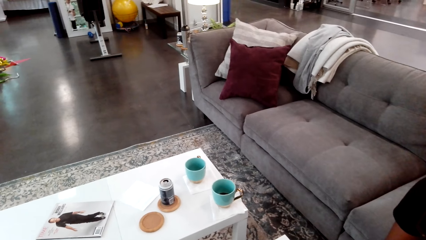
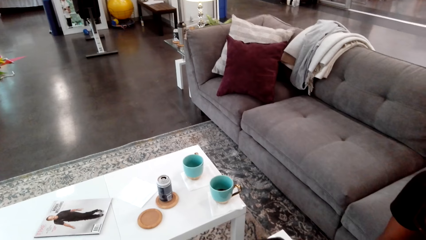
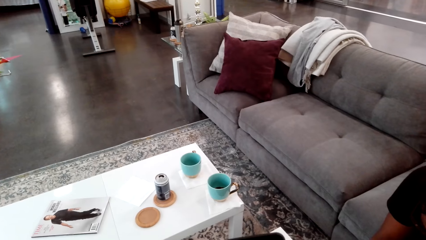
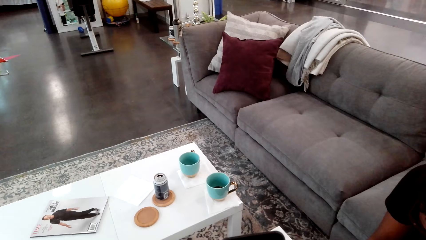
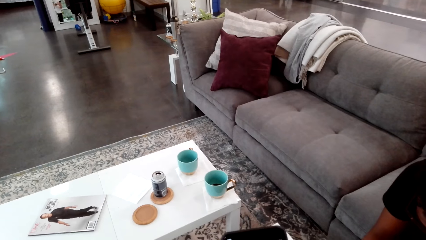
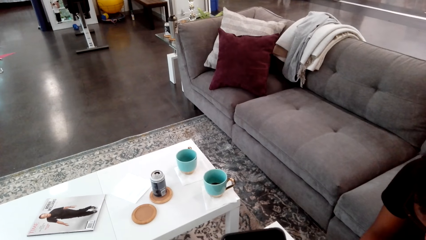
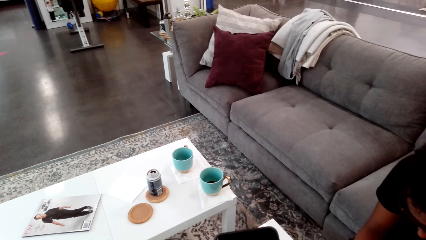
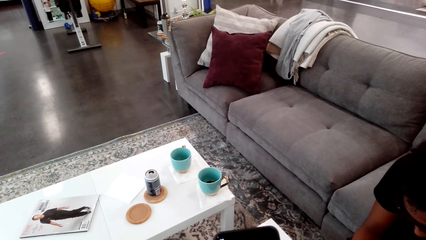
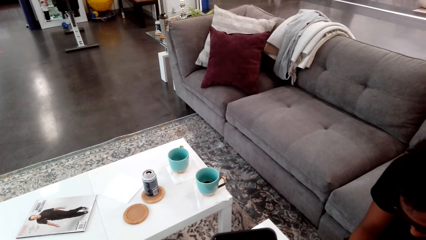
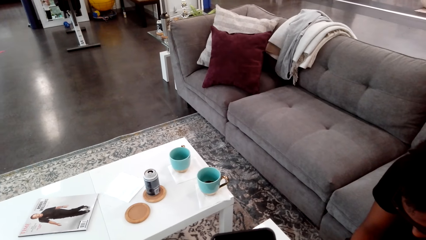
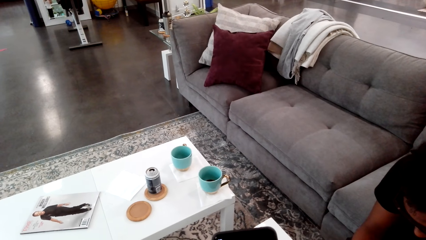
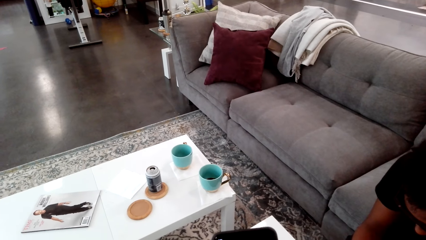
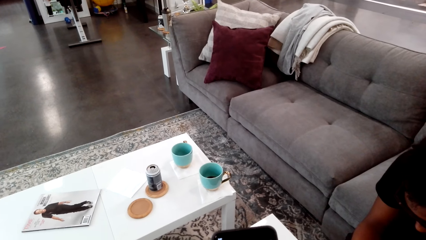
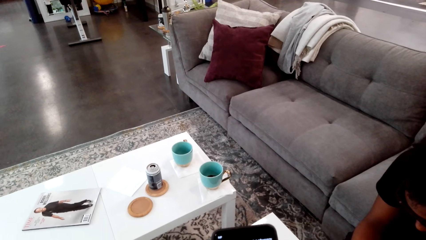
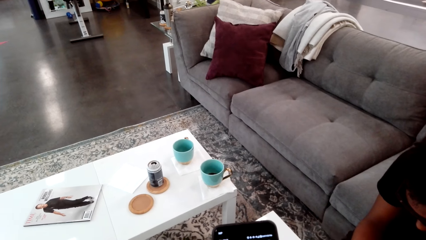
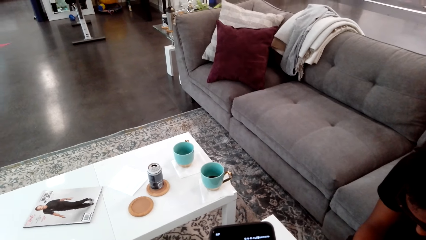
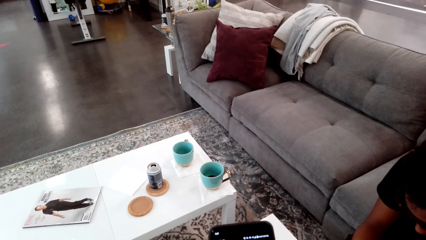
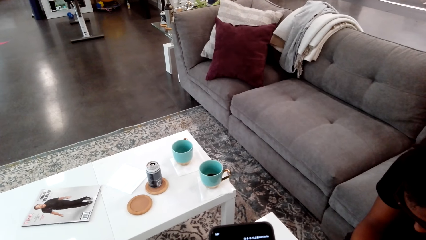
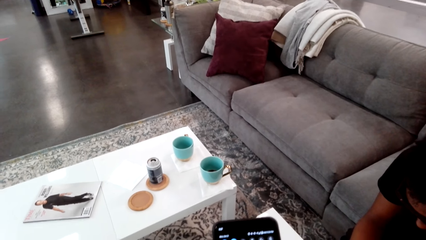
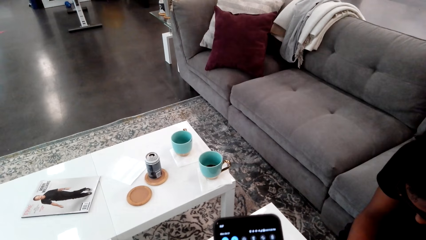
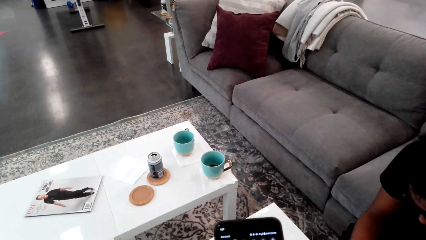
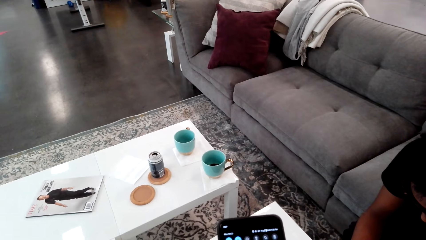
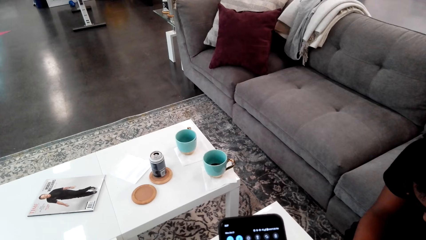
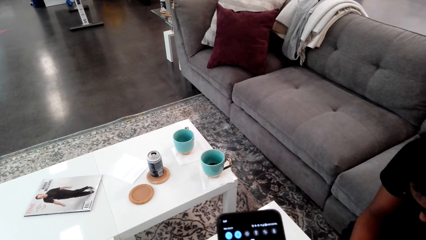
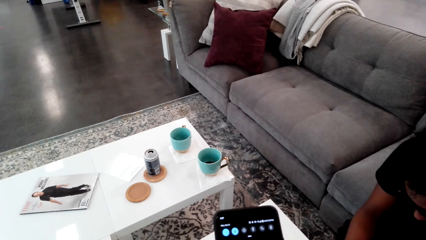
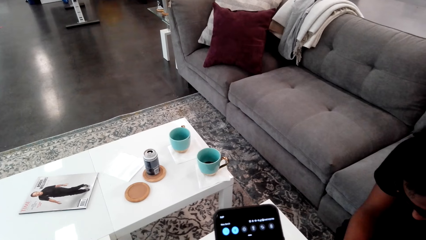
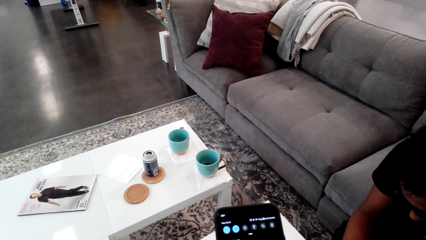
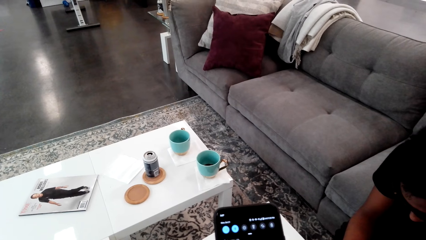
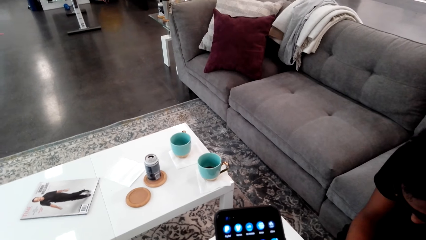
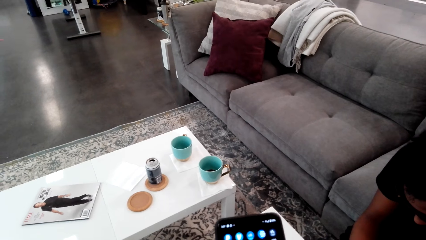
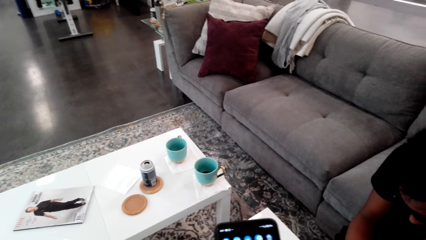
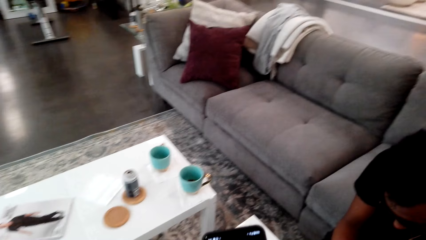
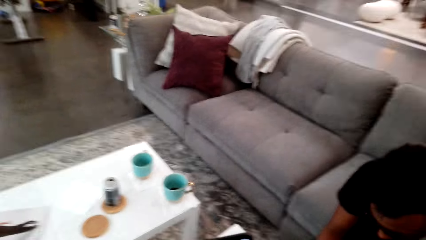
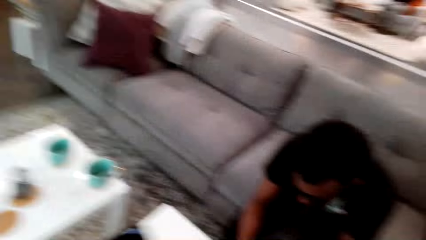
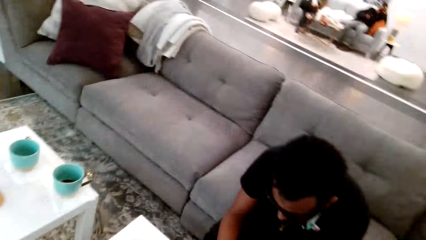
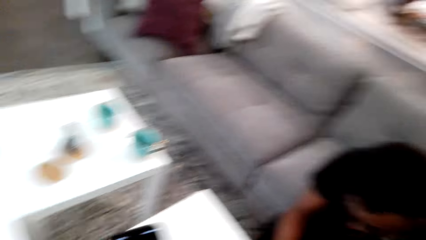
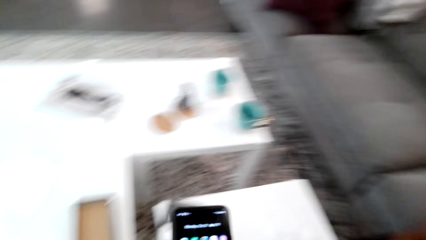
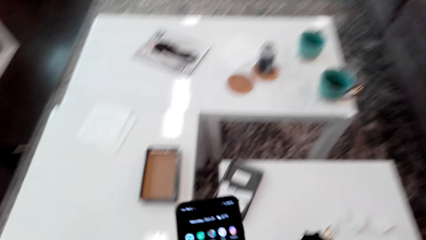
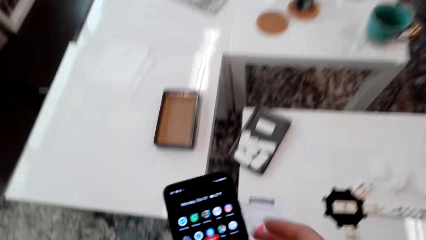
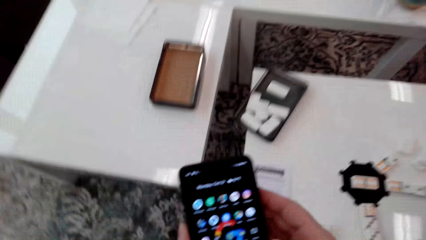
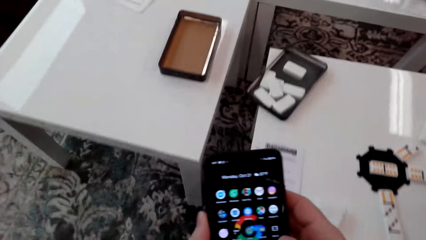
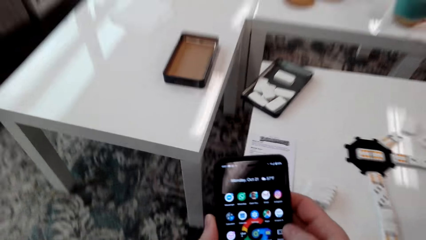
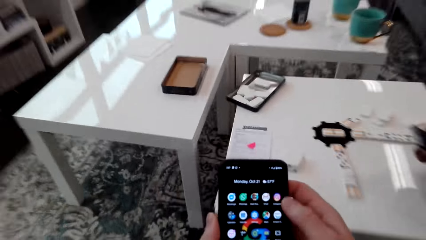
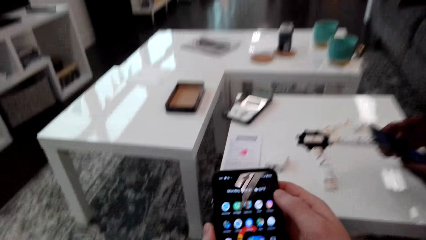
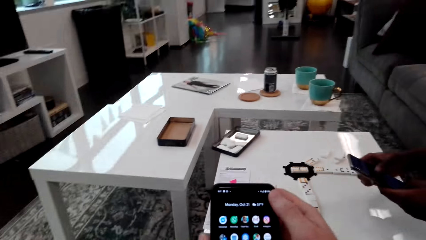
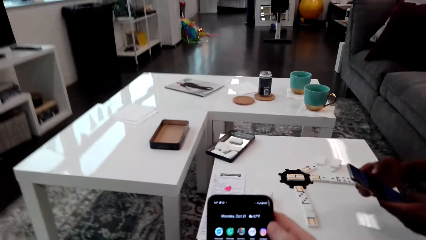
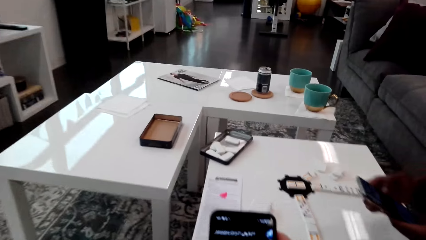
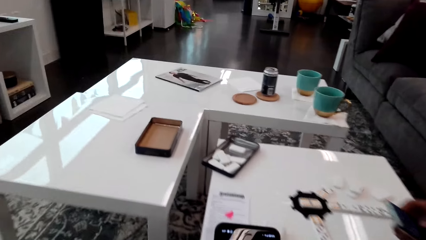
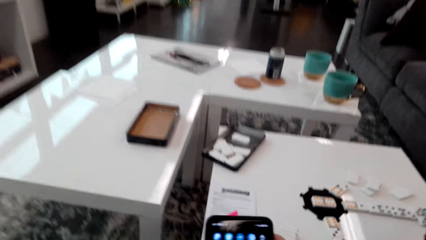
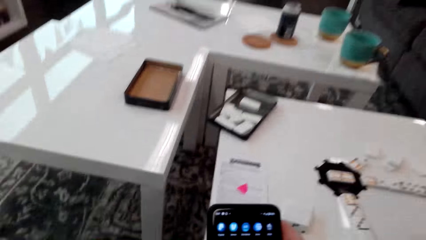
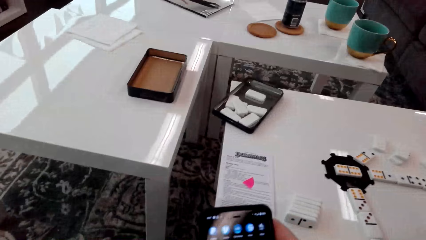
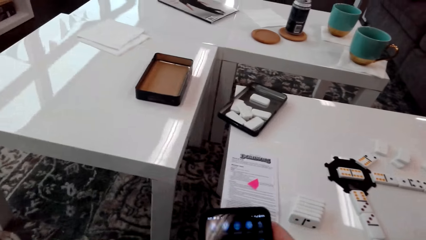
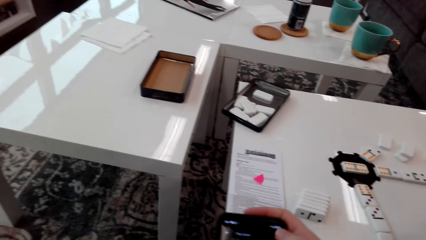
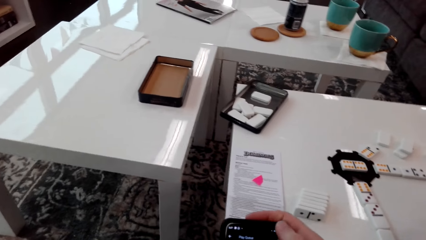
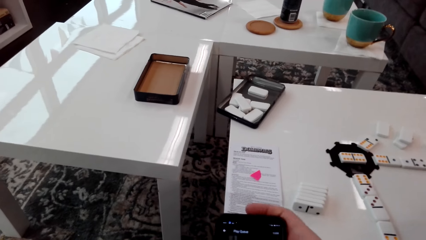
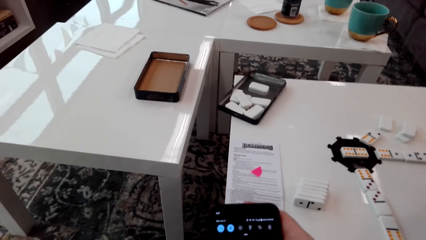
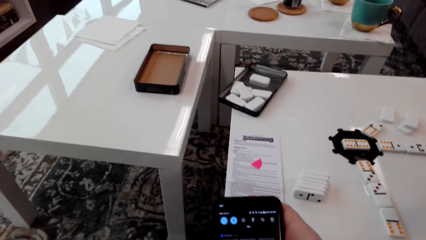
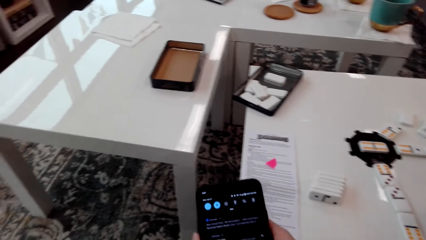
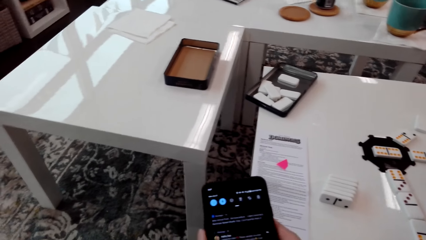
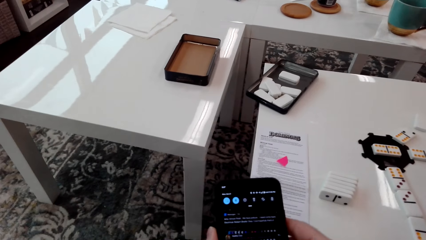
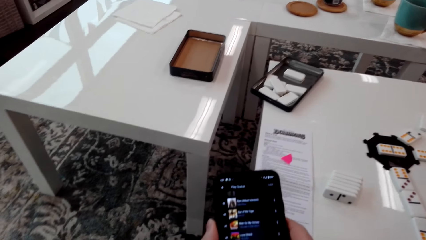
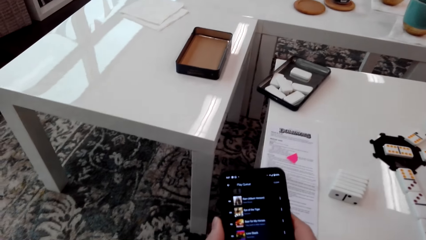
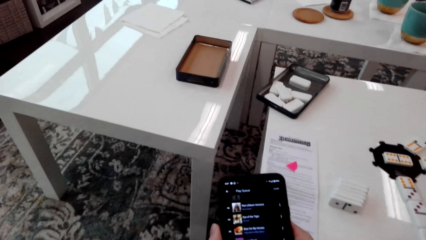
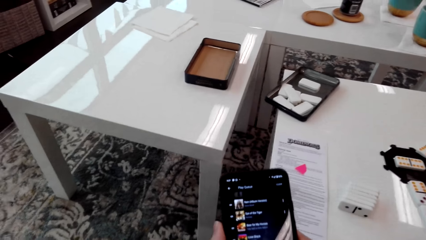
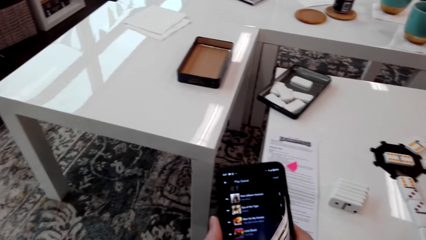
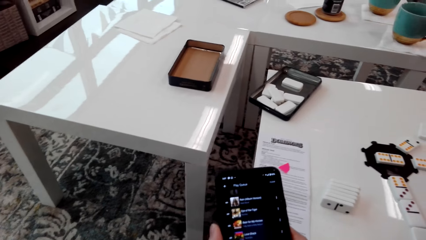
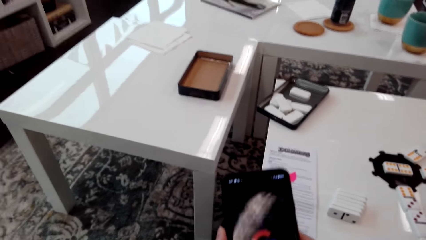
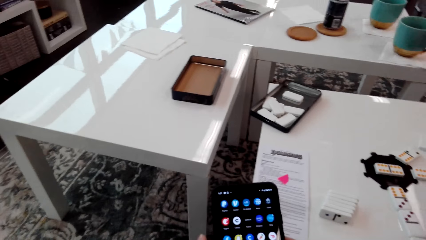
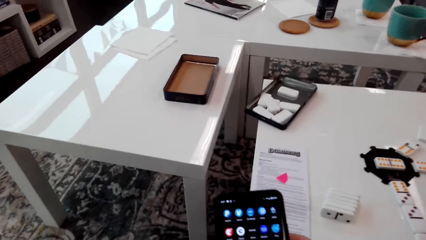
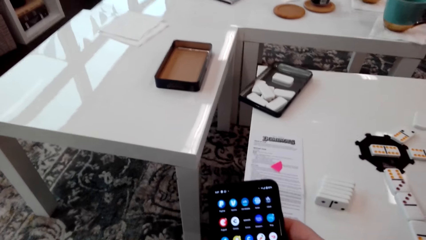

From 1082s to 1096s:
The camera wearer stares at a phone. They sit down, hold the phone with both hands and swipe on the phone's screen.

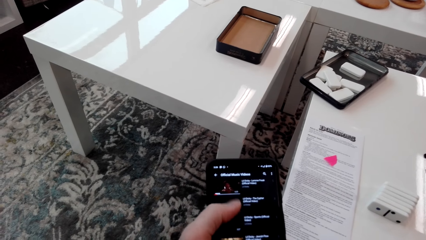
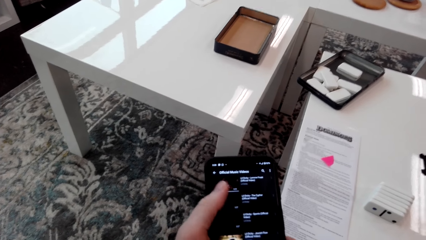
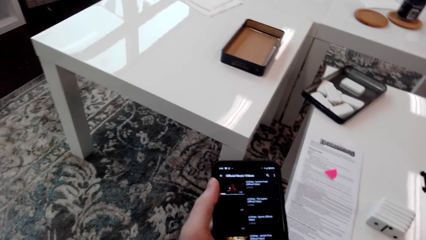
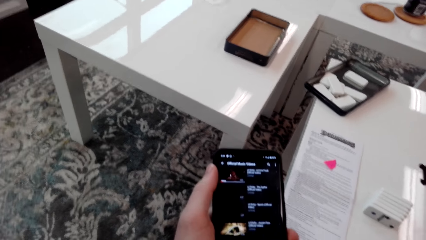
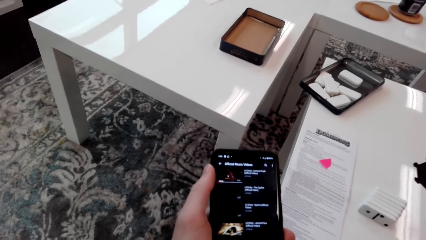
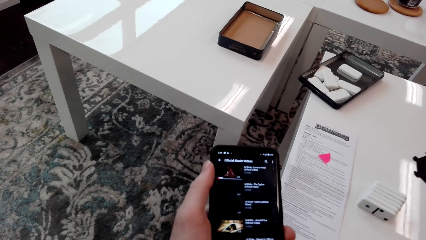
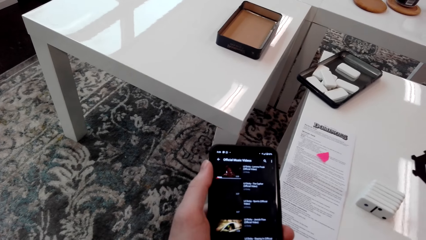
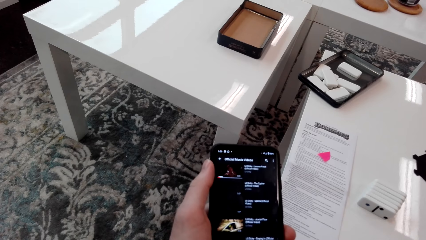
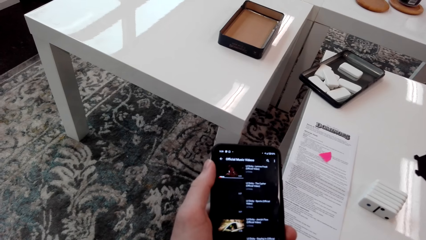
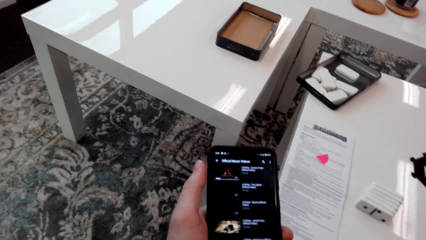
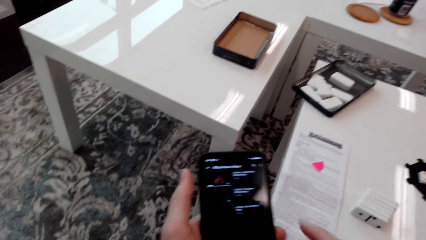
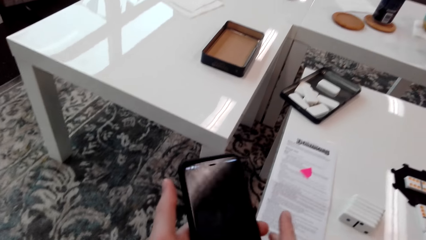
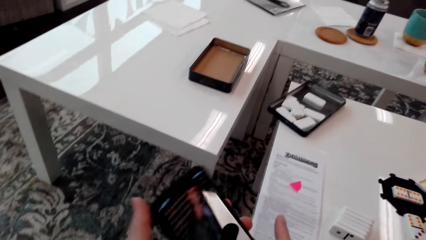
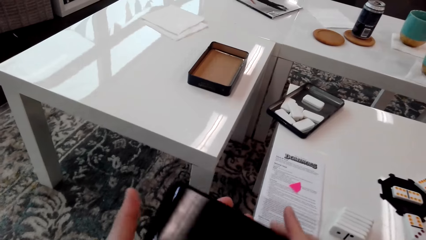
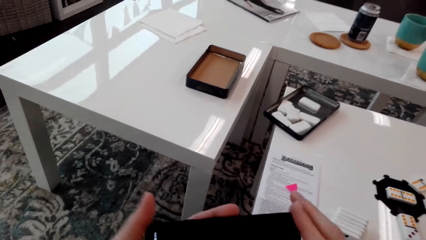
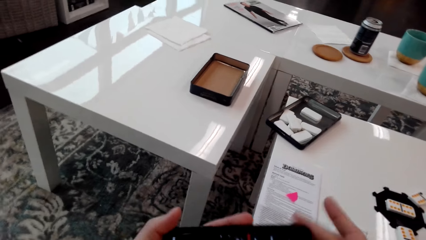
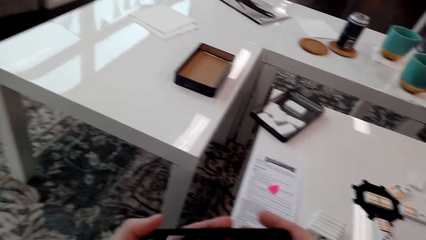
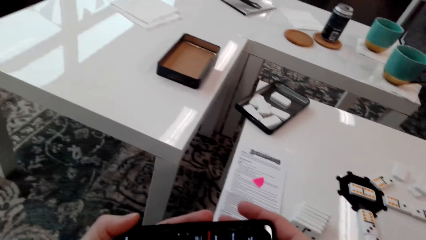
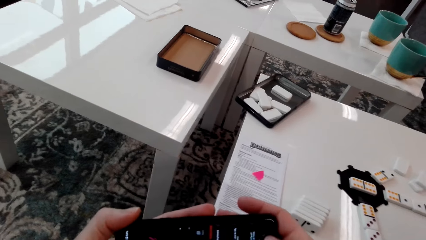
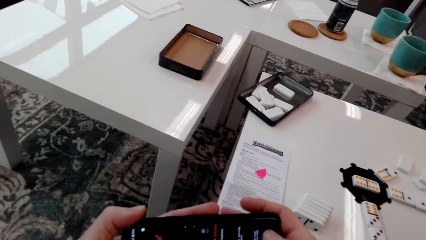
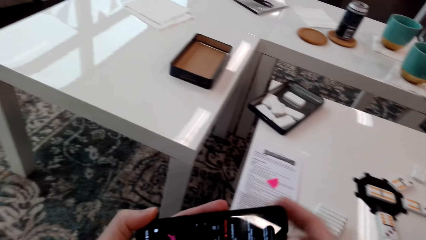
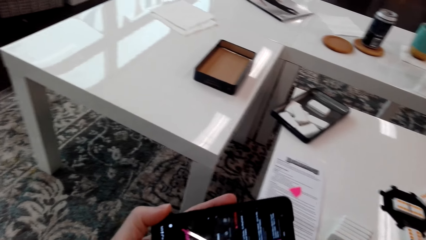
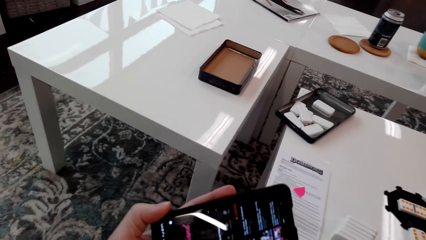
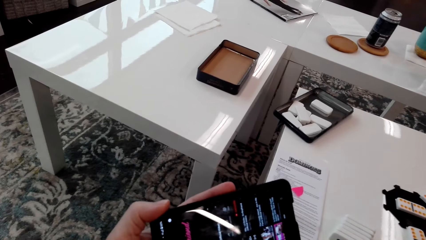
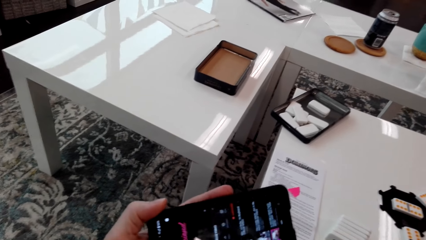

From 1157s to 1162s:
The camera wearer turns his phone. He swipes on his phone's screen.
